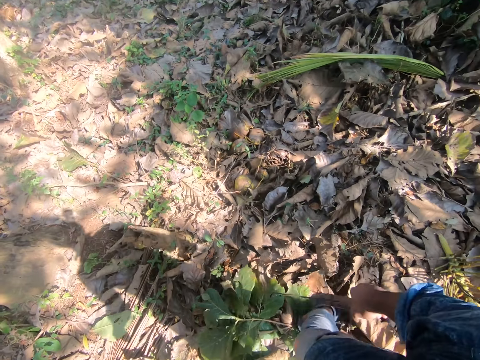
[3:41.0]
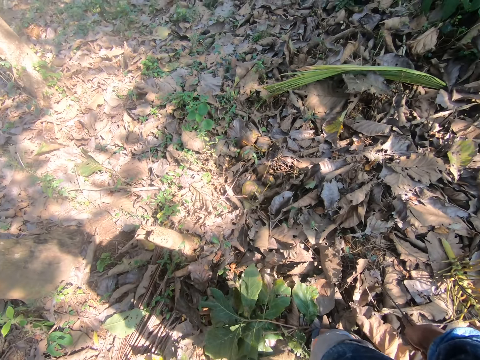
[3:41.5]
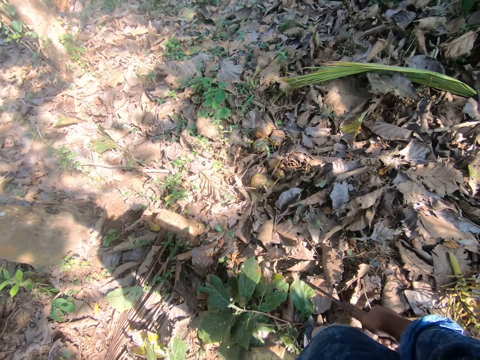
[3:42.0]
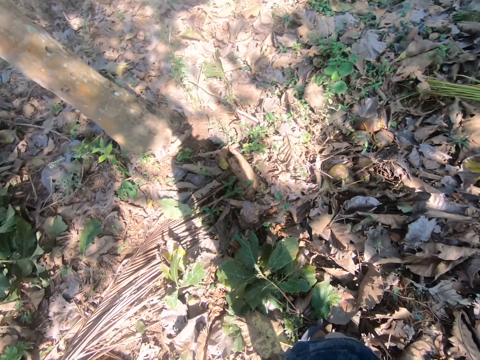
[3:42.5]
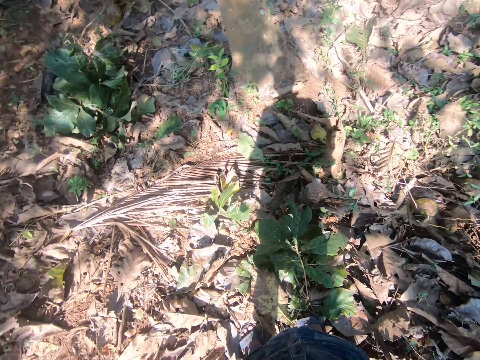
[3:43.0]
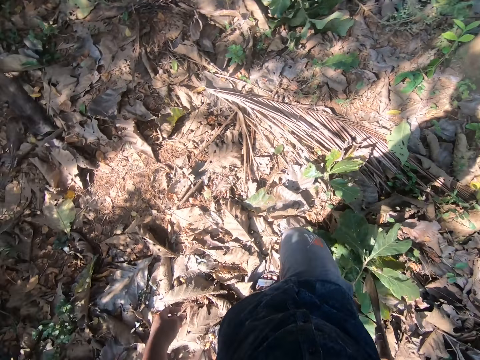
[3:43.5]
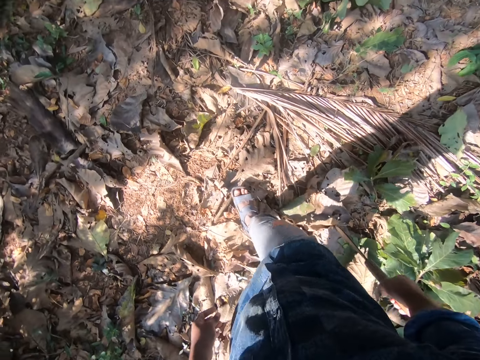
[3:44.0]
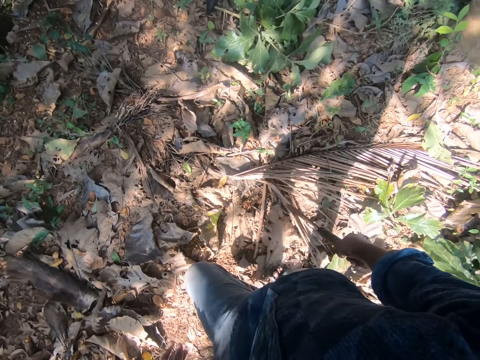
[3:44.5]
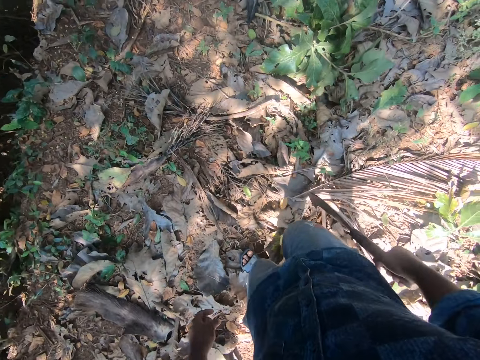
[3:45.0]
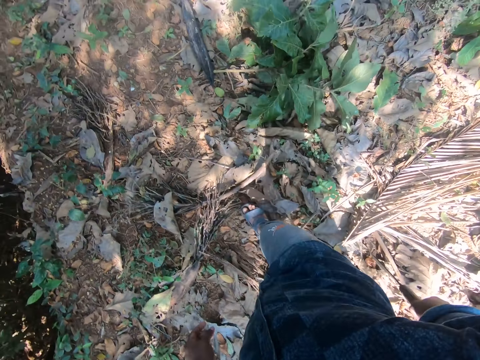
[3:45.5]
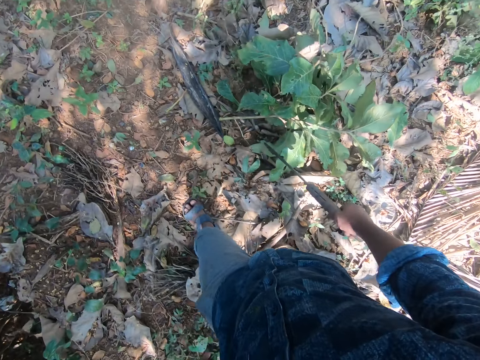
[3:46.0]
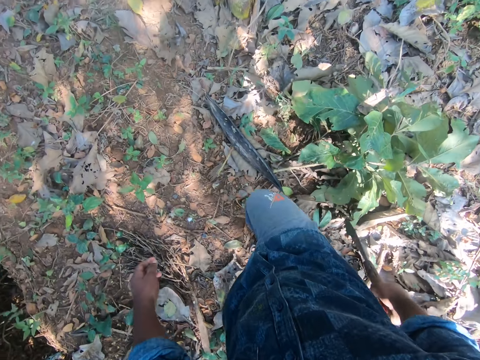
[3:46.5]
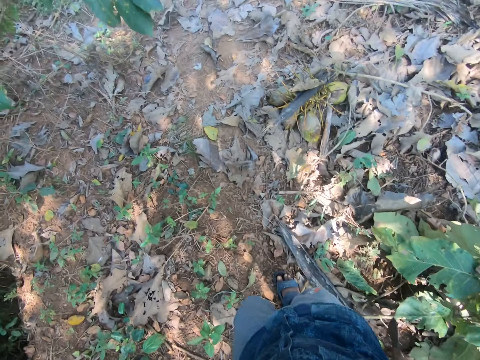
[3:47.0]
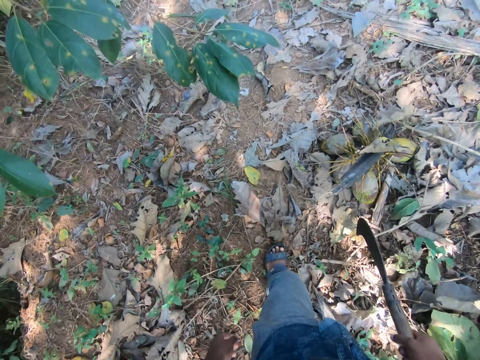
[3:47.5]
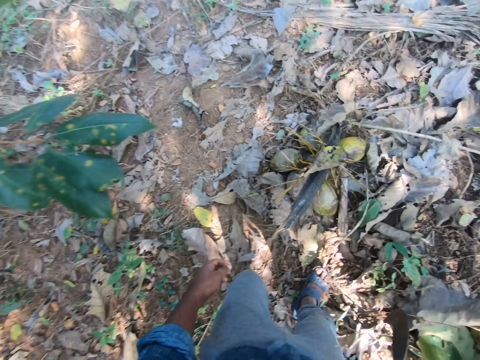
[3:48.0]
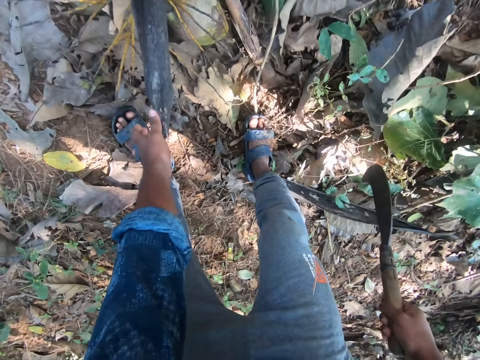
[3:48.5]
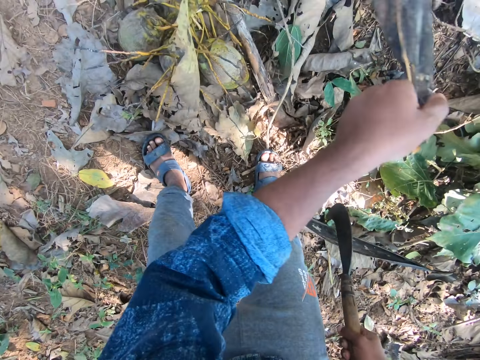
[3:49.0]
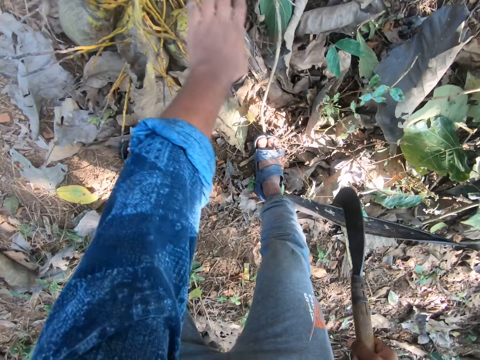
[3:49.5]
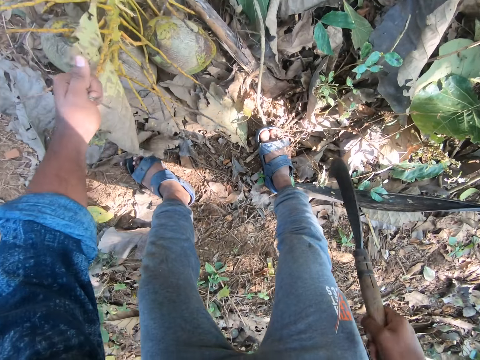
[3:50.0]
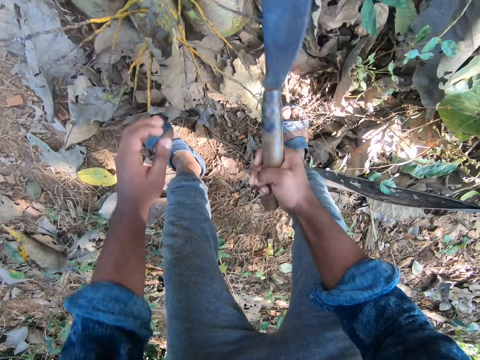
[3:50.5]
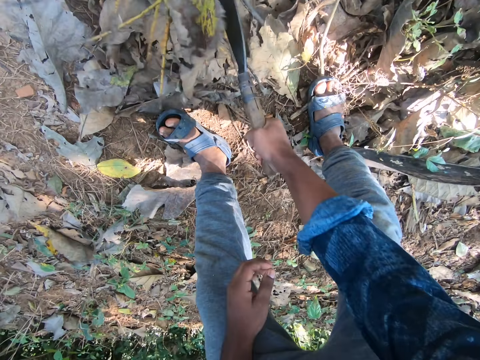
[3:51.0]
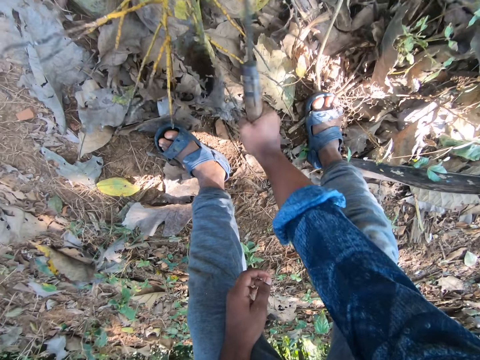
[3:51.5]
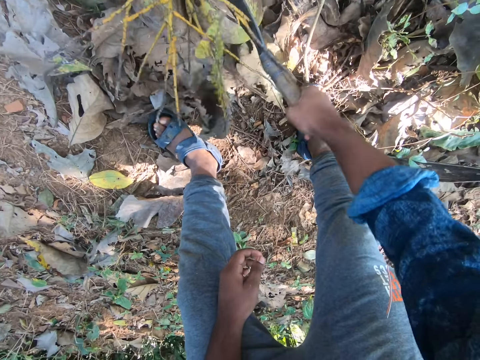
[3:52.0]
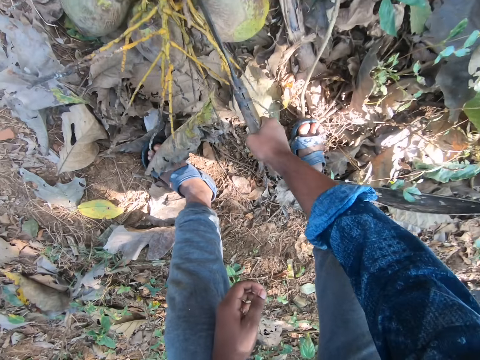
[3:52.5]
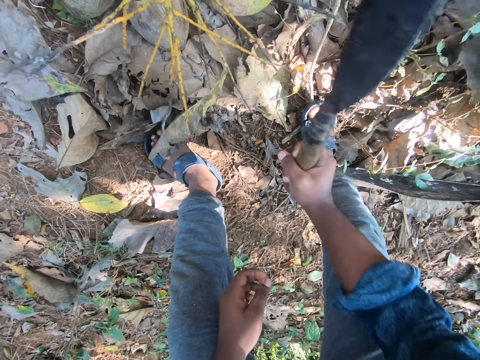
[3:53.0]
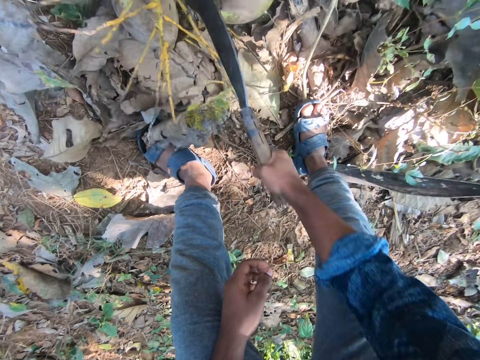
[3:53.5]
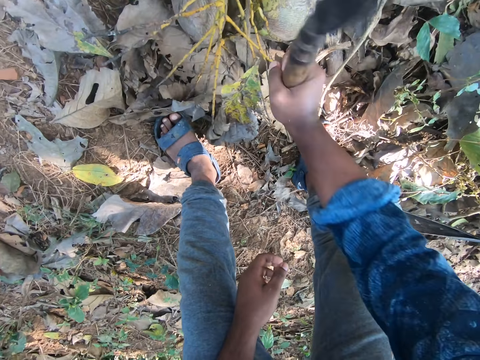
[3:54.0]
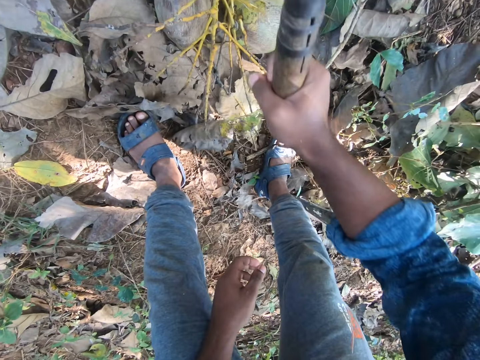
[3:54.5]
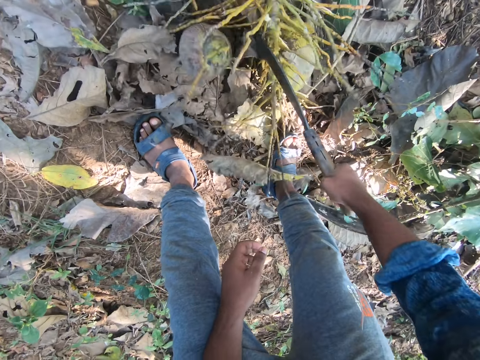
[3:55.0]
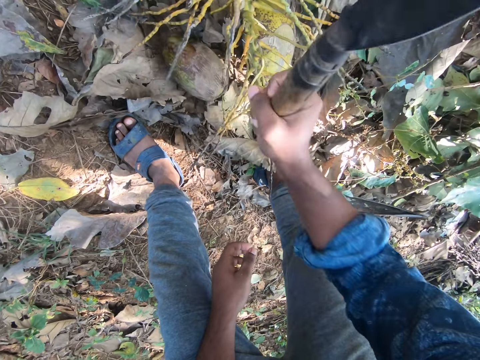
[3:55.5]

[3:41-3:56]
The camera wearer looks around. He picks up a dried branch from the ground with his left hand. He tosses the dried branch to the ground with his left hand. He waves aside a leaf on the ground with his left hand. He cuts off the stalk of a coconut bunch with the sickle in his right hand.

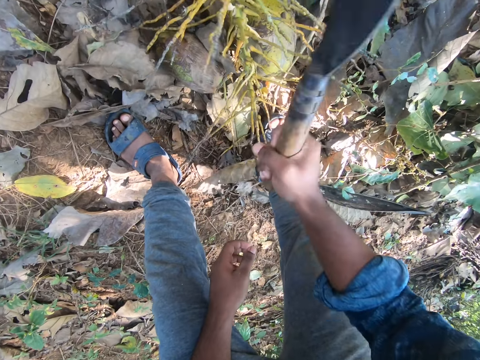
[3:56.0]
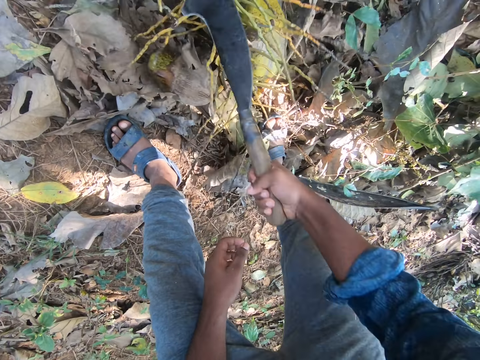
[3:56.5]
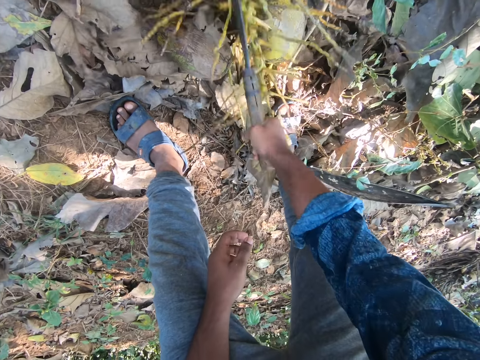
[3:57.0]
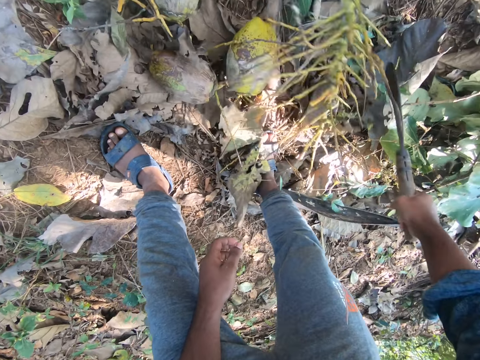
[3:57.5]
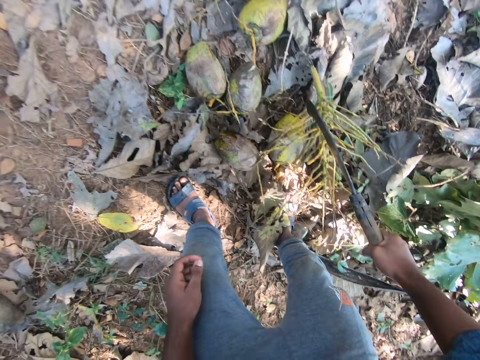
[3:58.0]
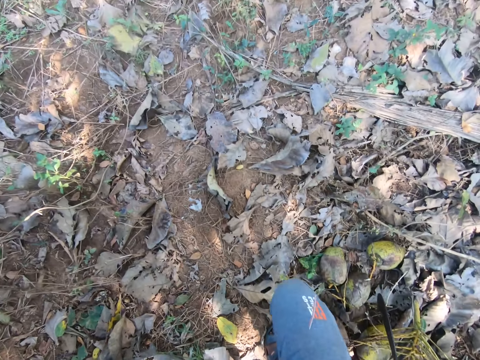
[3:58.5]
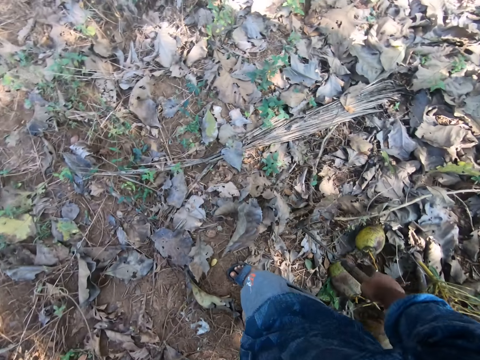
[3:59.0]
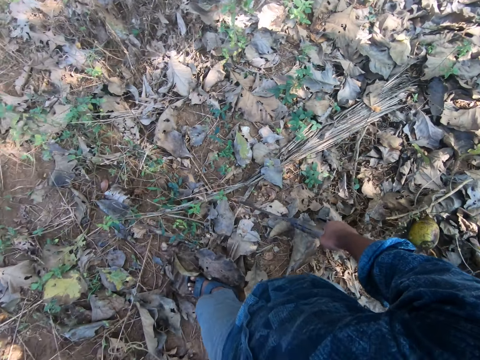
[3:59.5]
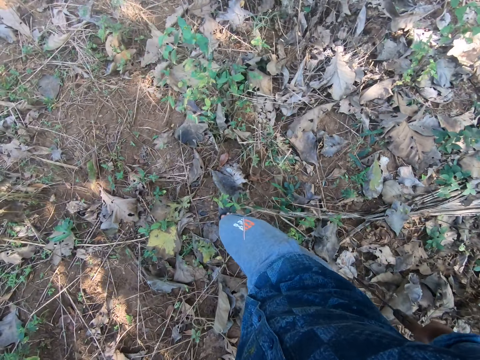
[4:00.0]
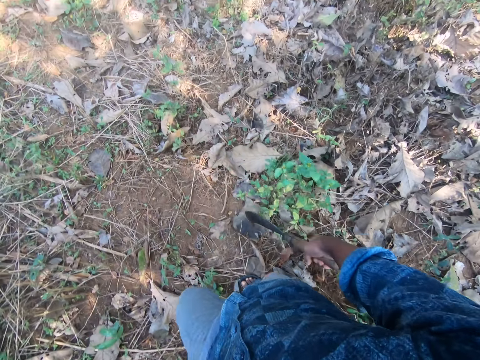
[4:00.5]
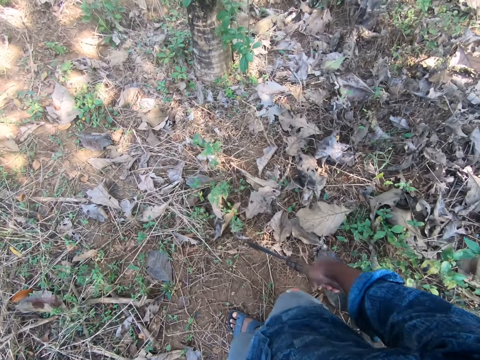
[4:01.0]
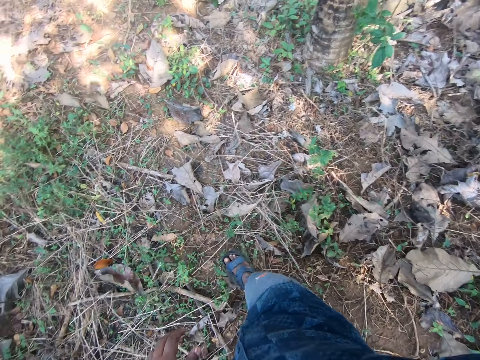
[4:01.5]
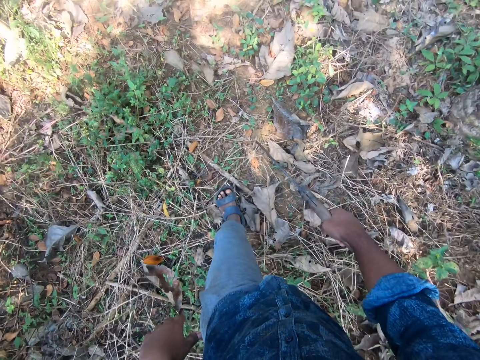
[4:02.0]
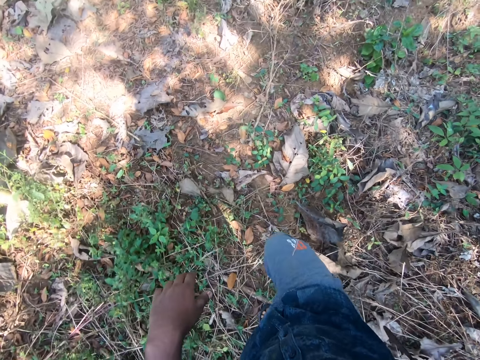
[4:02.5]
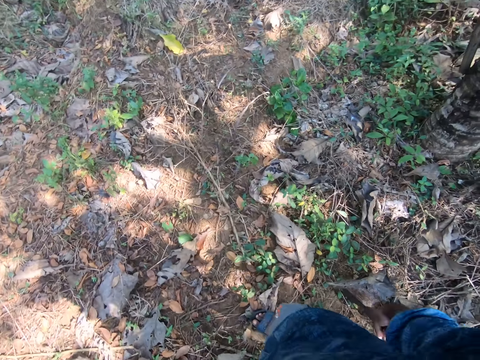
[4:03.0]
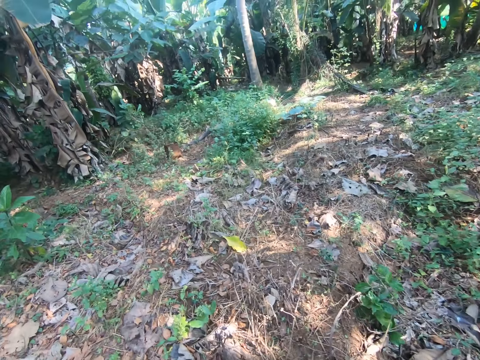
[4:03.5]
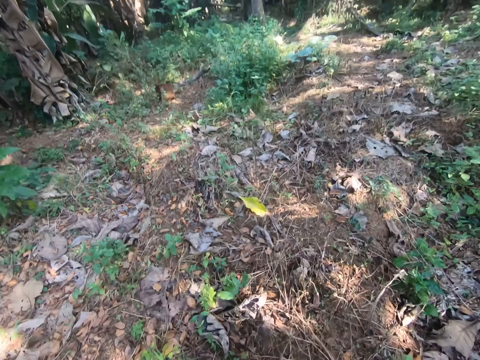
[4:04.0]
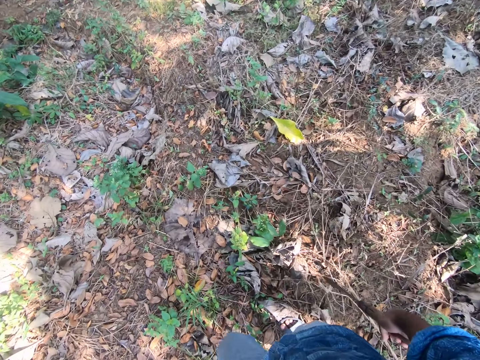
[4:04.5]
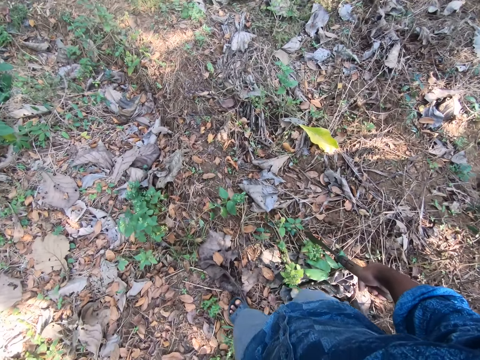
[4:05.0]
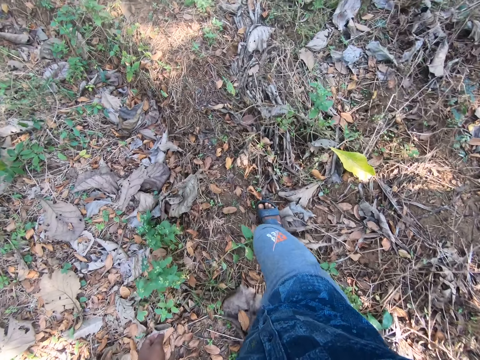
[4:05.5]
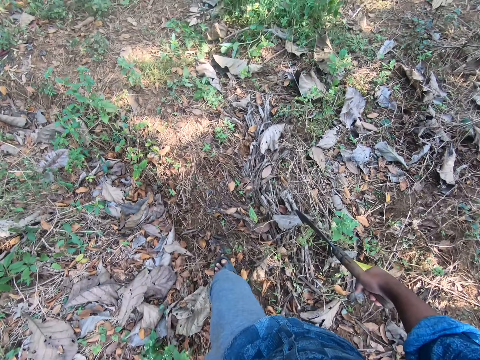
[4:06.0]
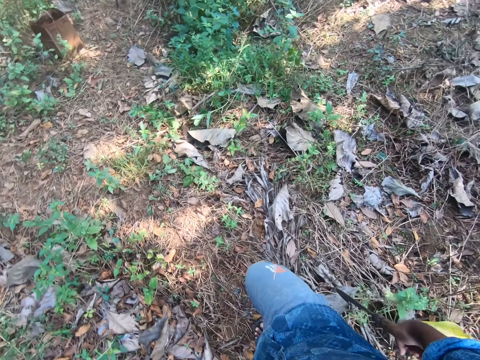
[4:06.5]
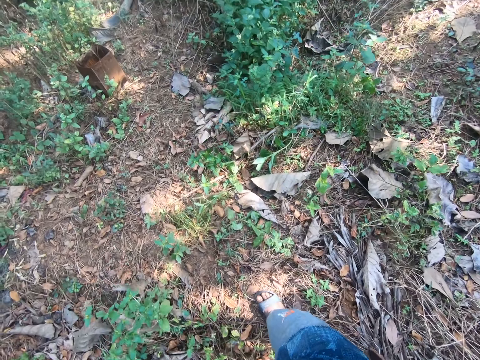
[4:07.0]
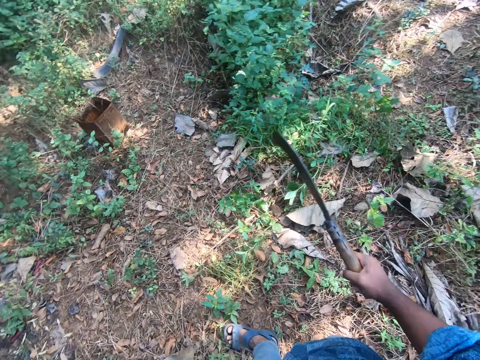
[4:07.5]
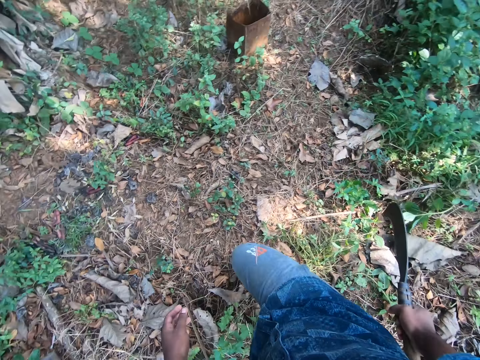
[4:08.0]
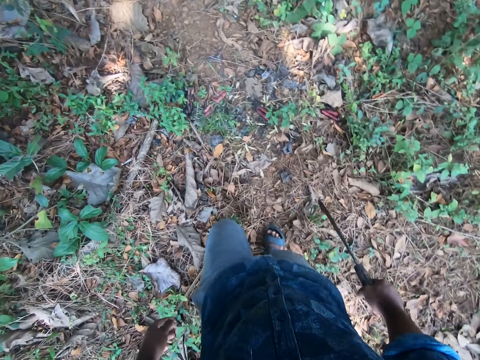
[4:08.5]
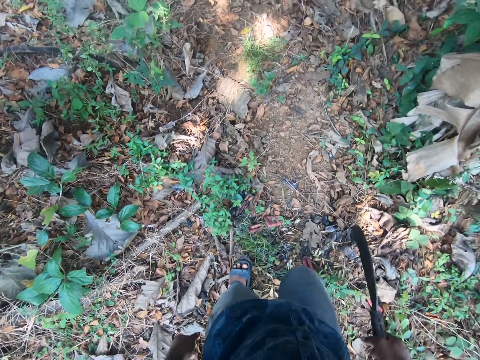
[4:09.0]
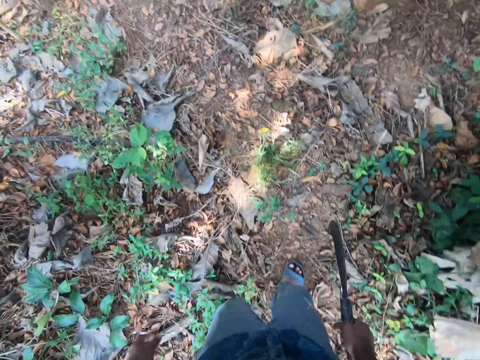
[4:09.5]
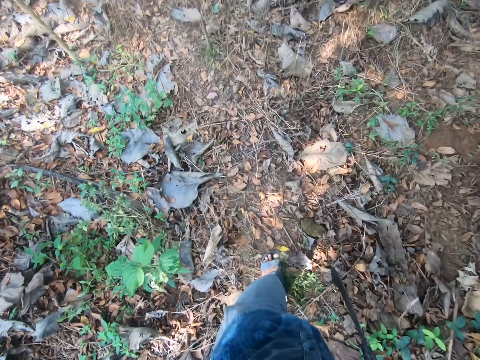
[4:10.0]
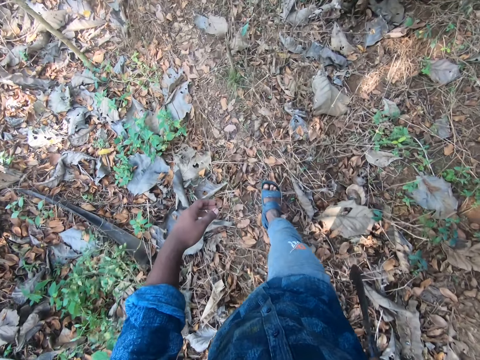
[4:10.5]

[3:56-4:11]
The camera wearer walks around the farm. They look around. They walk around the farm.
